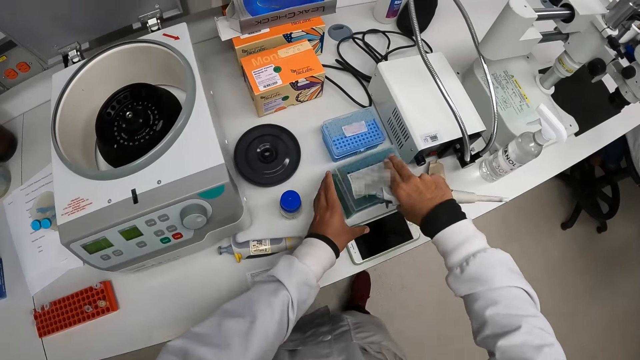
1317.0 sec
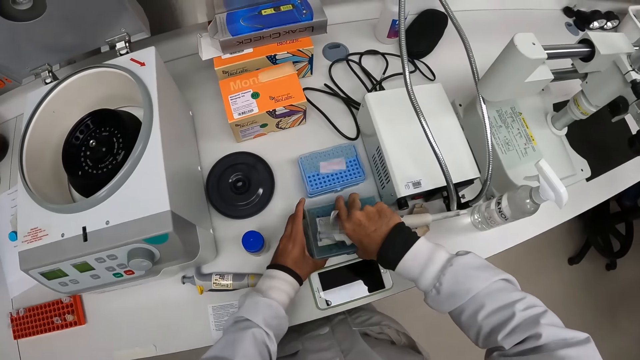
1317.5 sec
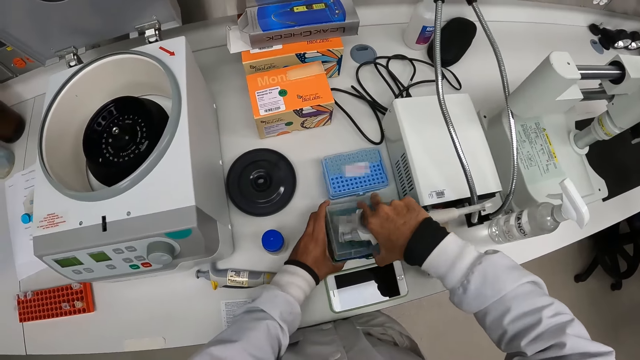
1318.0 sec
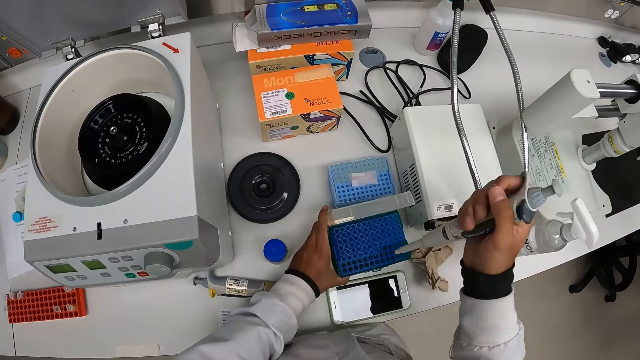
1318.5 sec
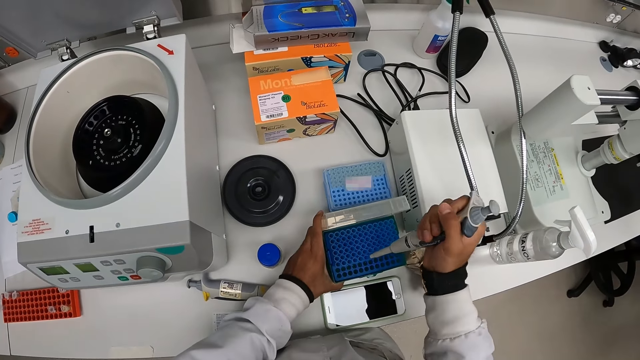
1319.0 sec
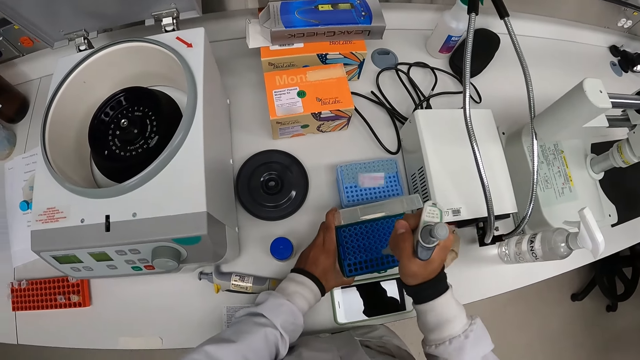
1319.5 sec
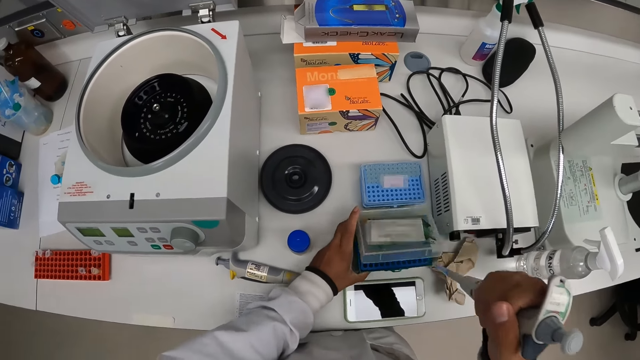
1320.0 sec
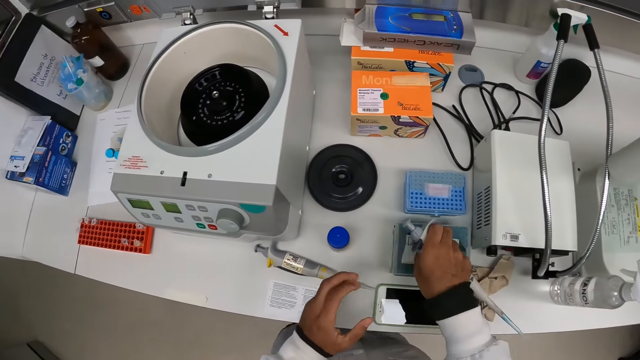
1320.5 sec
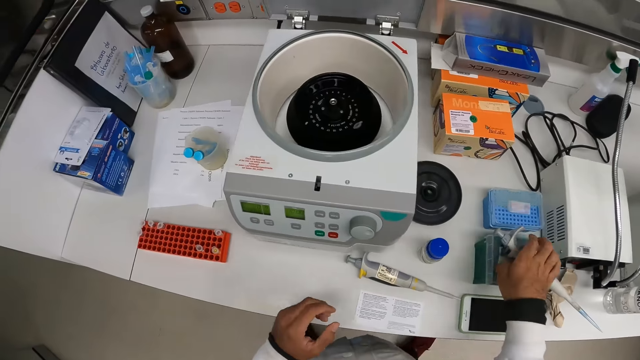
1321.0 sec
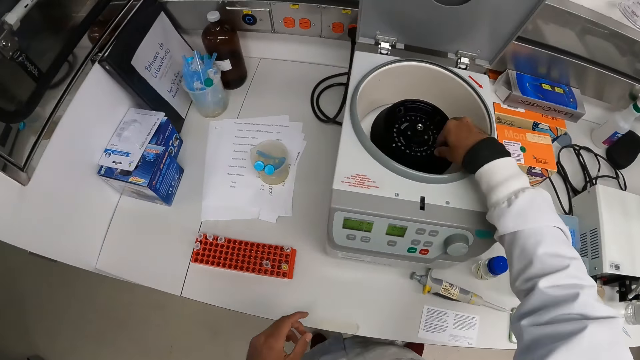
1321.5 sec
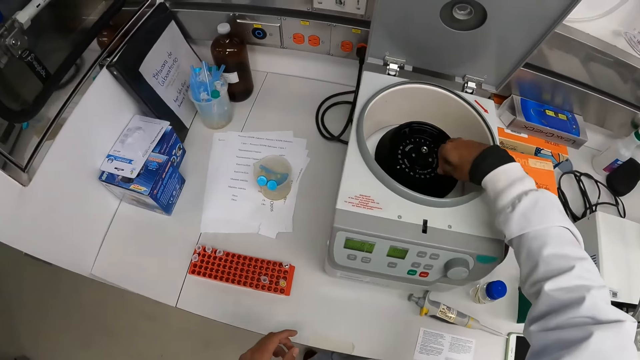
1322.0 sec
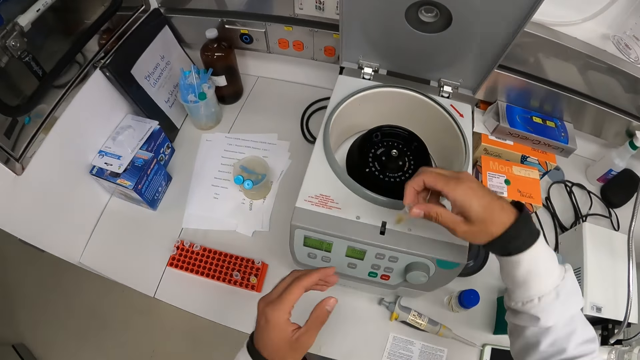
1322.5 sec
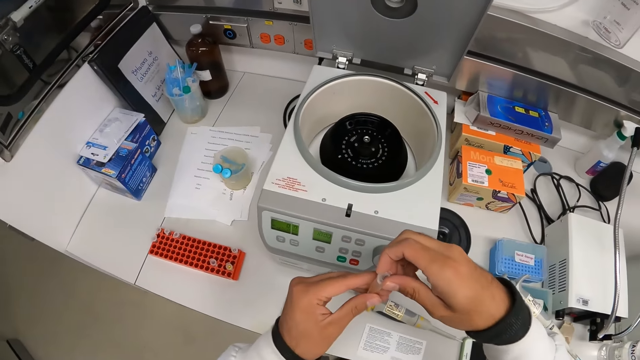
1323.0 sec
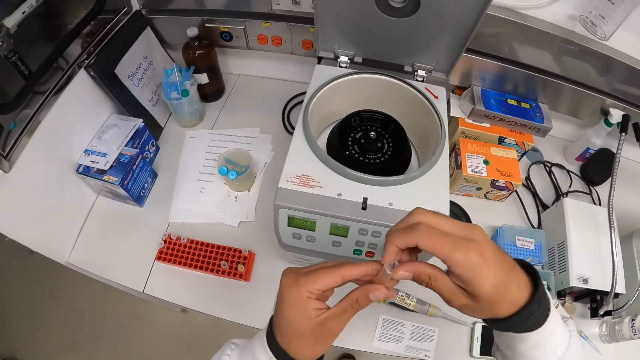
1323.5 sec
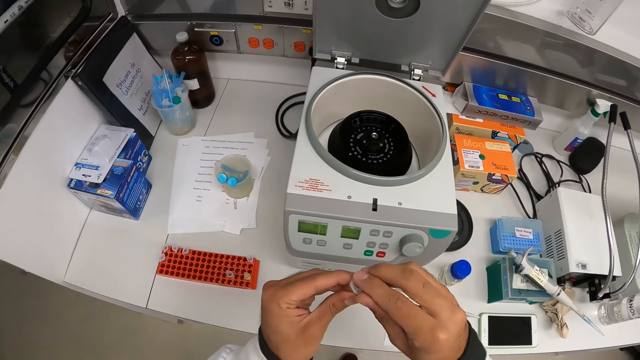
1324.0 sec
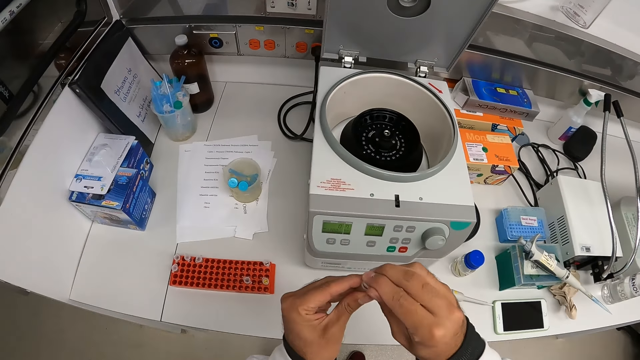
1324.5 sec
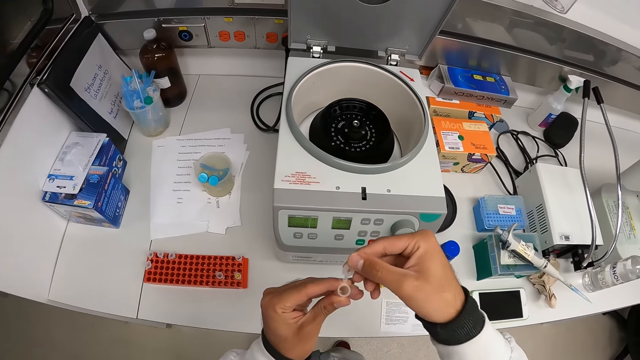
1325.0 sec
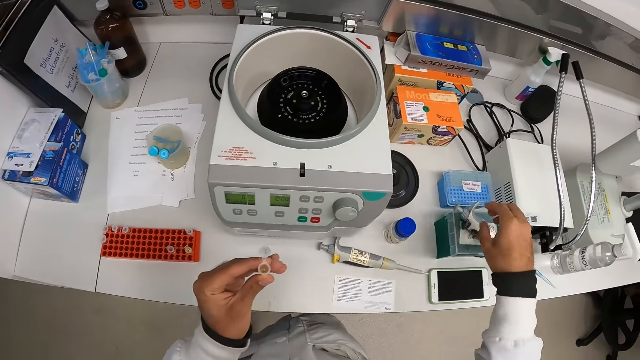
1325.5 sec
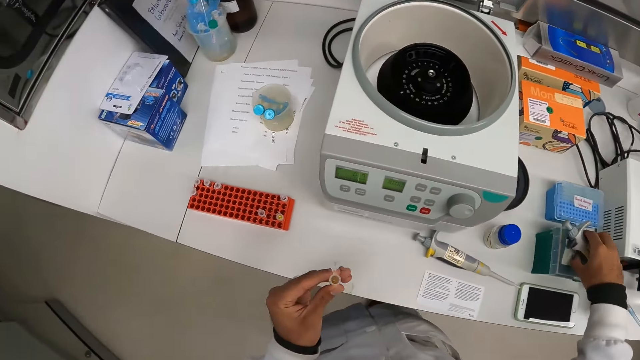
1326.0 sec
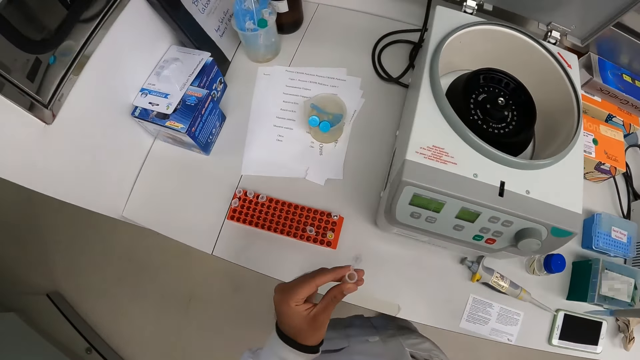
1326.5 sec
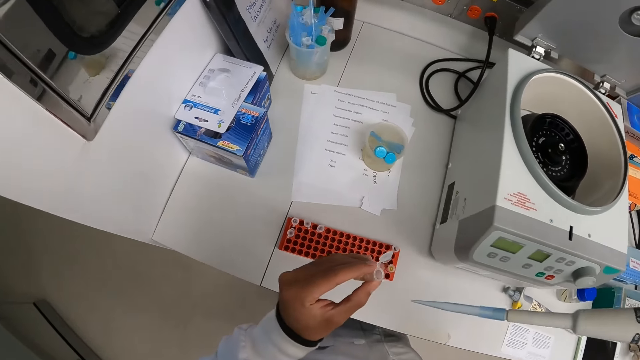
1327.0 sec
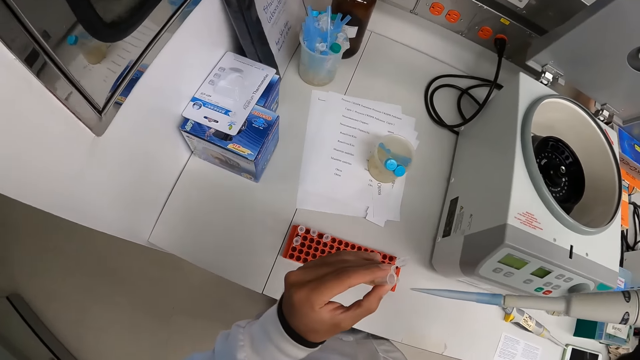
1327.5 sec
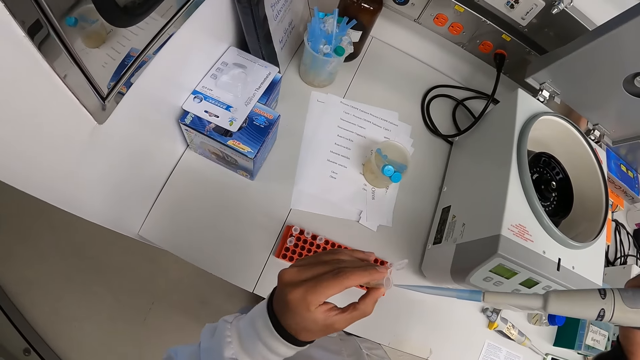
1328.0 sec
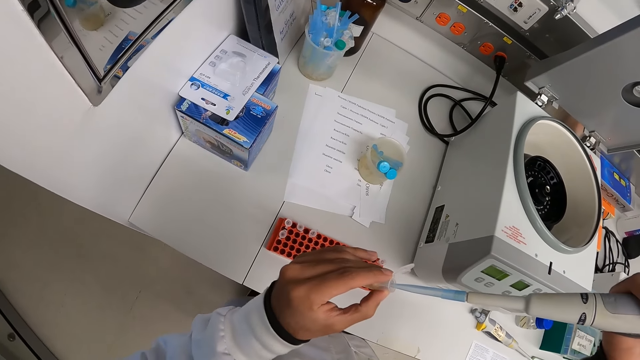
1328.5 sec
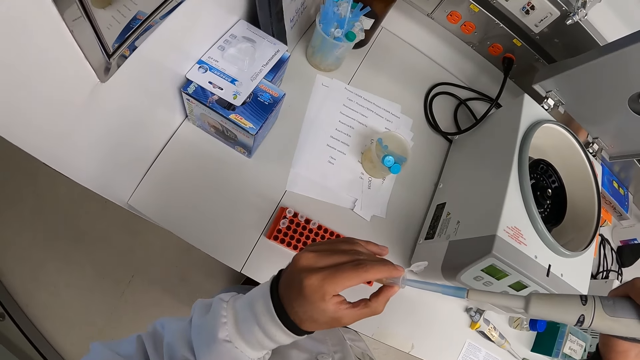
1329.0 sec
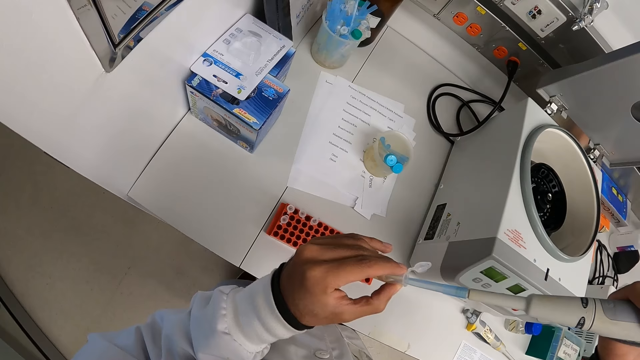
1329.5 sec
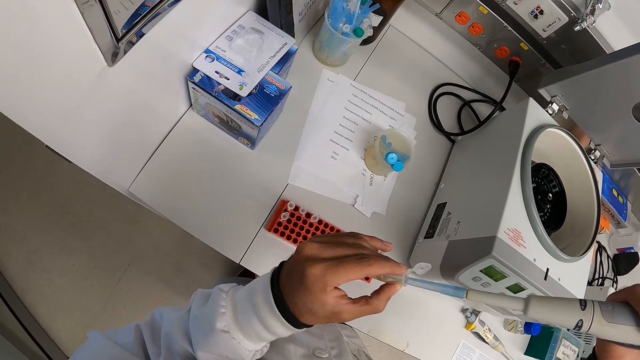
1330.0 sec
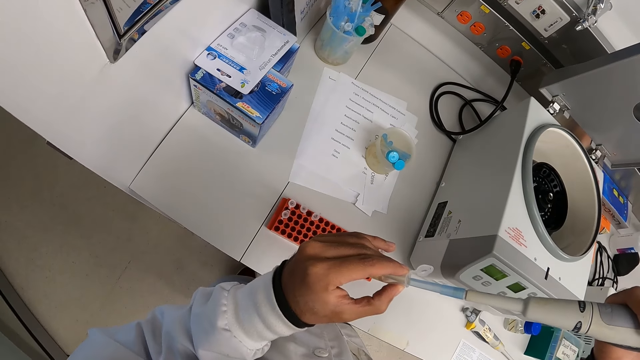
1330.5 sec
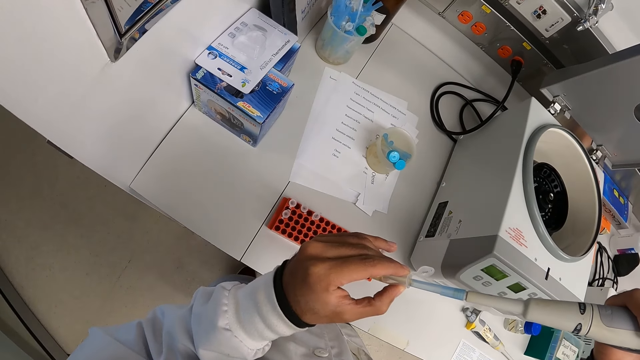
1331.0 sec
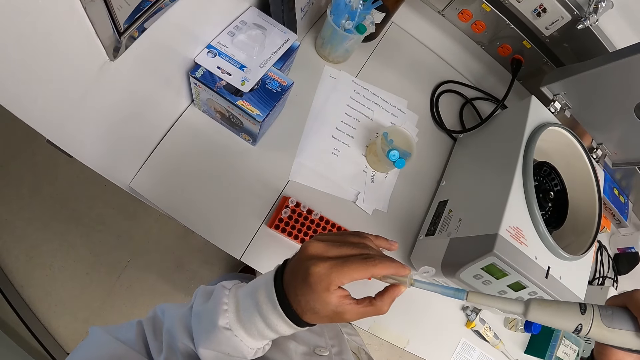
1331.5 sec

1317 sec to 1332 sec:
The camera wearer opens the container box with both hands. He presses the chemical from the pipette into the beaker on the countertop. He sips medicine. He closes the container box with his left hand. He drops the pipette in his right hand on the container box. He picks up a lab container from the laboratory centrifuge with his right hand. He passes the lab container in his right hand to his left hand. He holds something with his hands. He opens the lab container in his left hand with his right hand. He picks up the pipette from the laboratory box with his right hand. He draws out the chemical from the lab container with the pipette in his right hand.

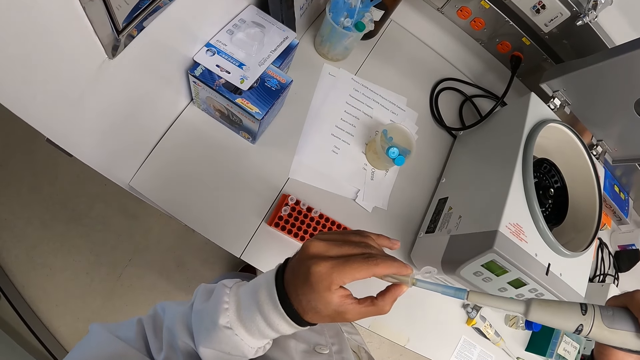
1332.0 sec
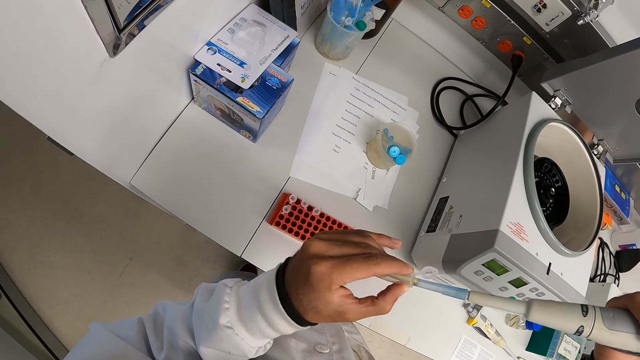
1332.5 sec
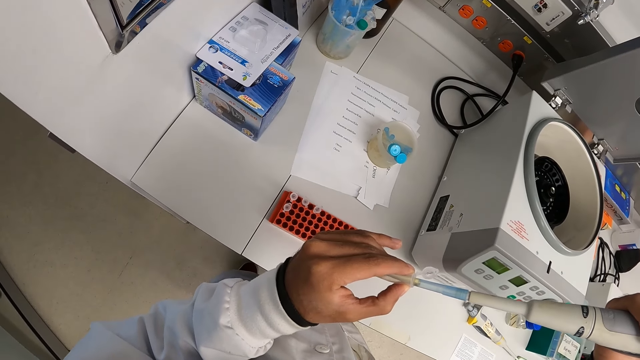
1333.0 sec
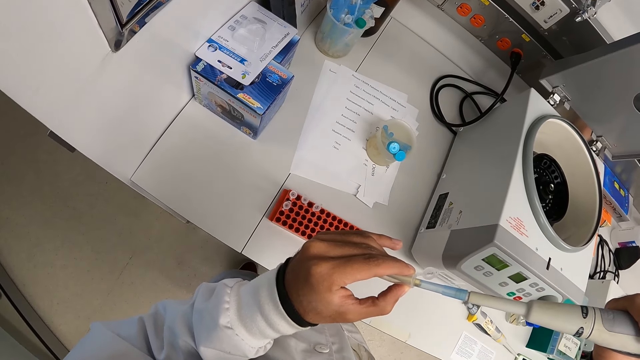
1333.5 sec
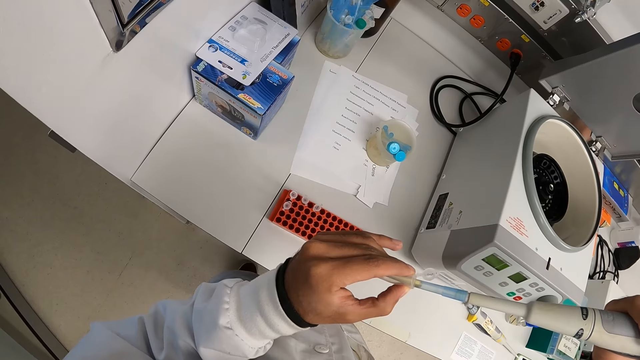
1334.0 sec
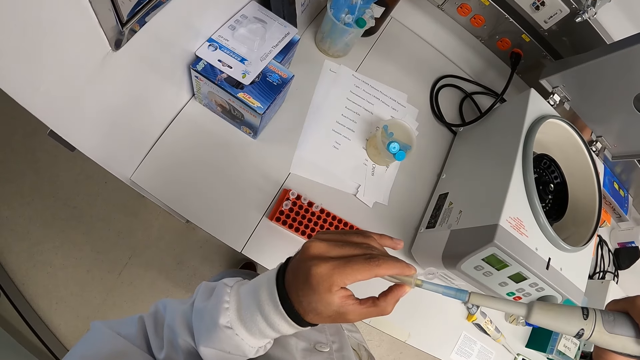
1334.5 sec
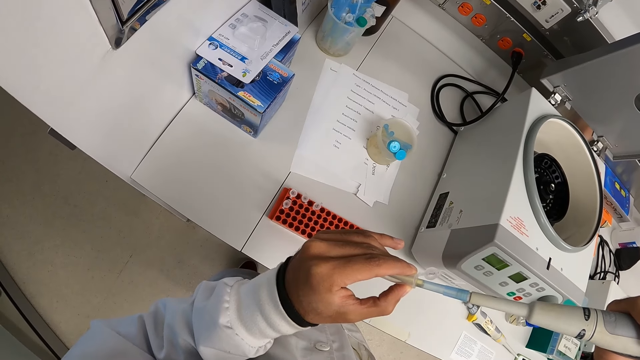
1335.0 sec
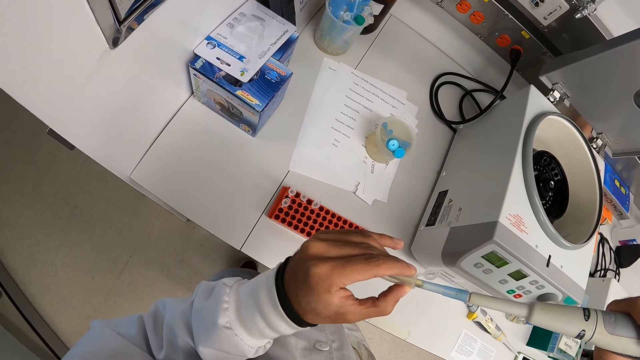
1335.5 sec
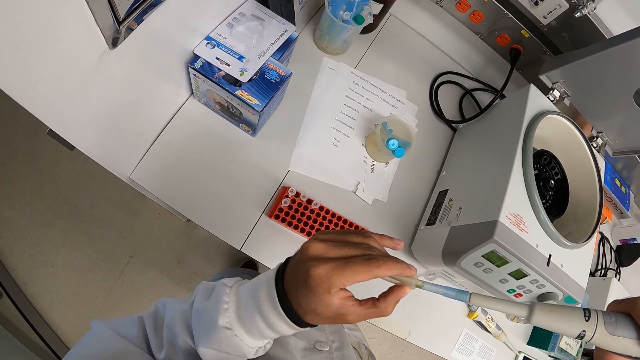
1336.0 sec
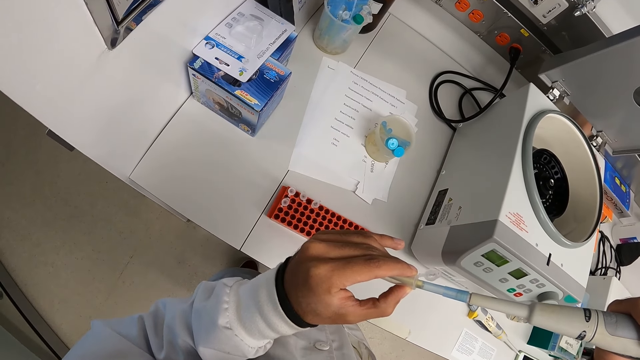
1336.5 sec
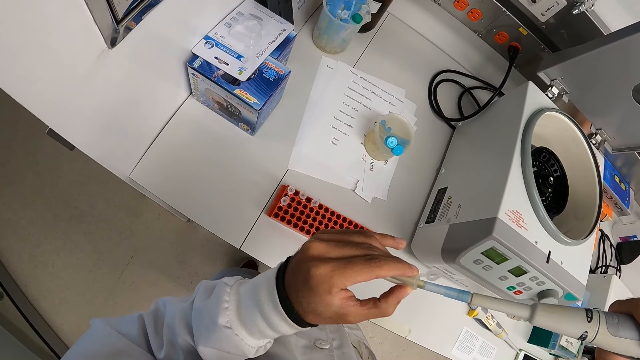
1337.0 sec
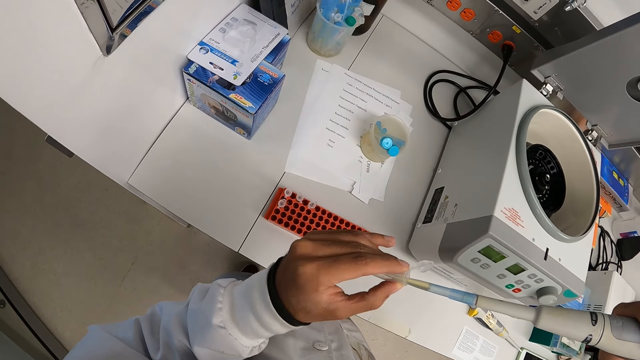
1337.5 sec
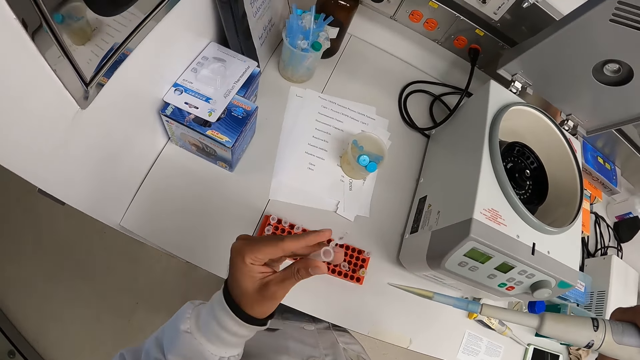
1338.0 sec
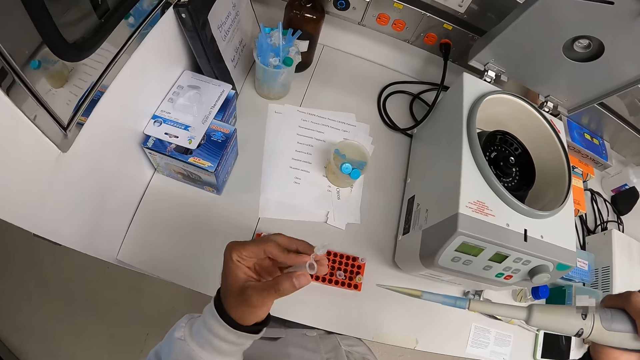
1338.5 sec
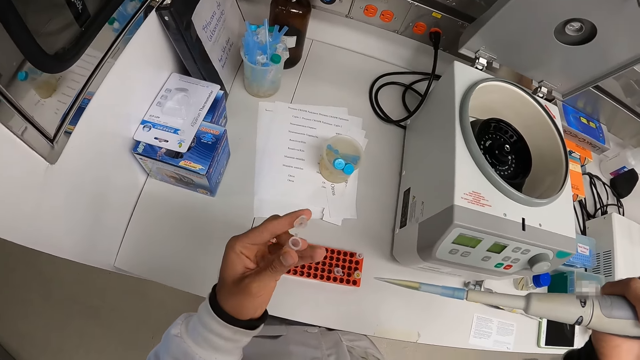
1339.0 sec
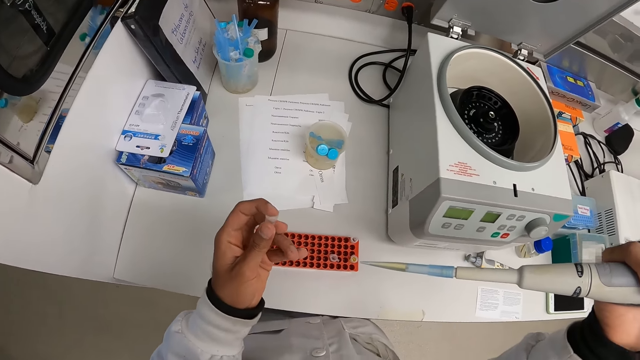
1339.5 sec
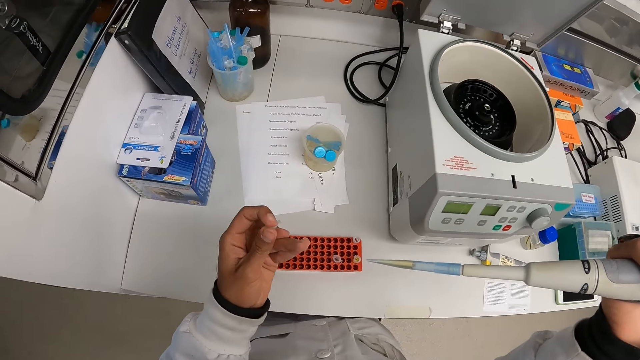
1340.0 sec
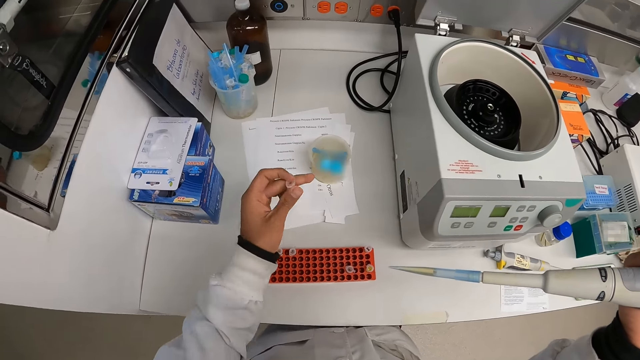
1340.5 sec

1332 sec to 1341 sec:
The camera wearer closes the lab container in his left hand.
